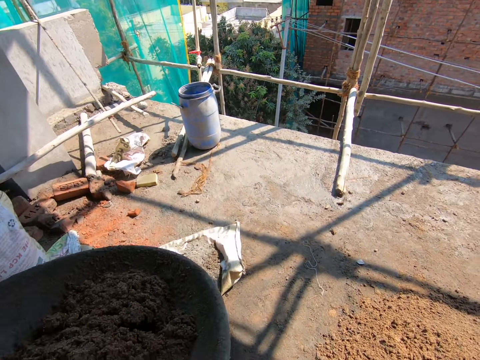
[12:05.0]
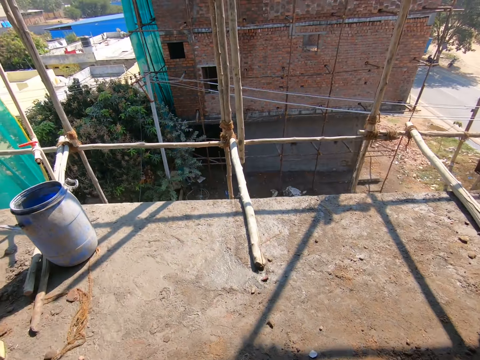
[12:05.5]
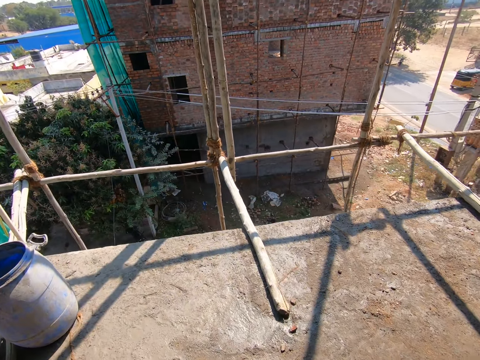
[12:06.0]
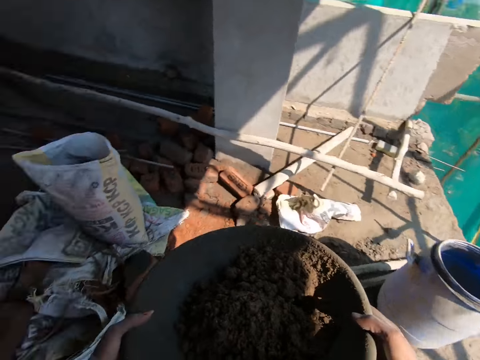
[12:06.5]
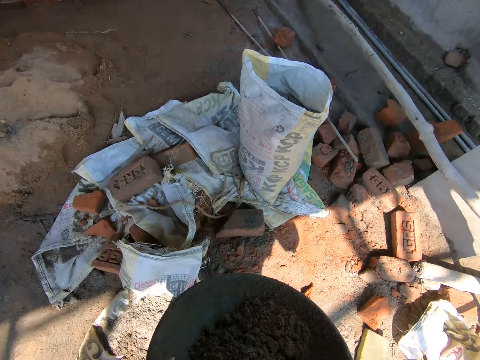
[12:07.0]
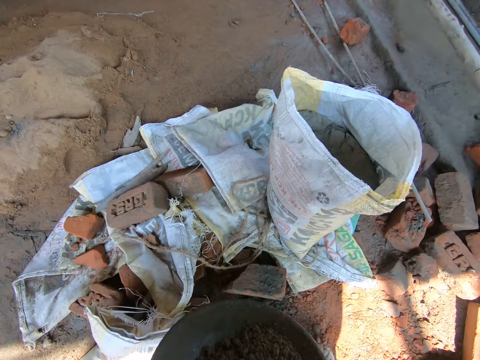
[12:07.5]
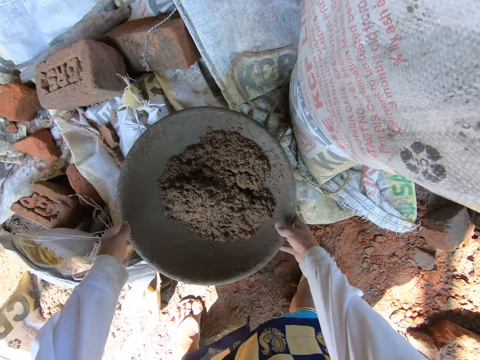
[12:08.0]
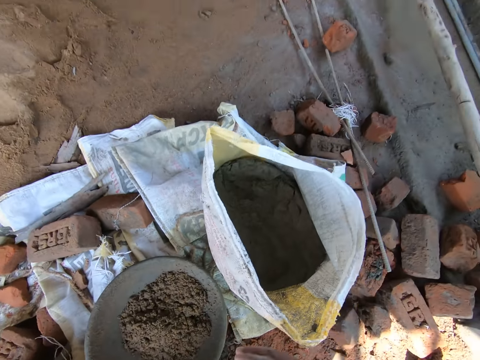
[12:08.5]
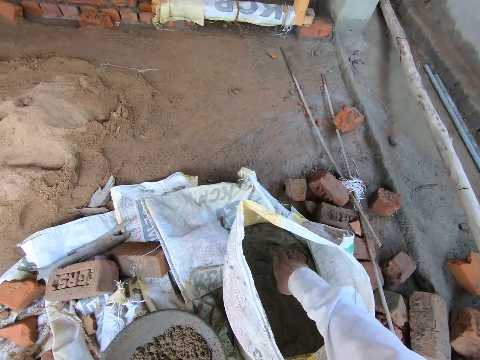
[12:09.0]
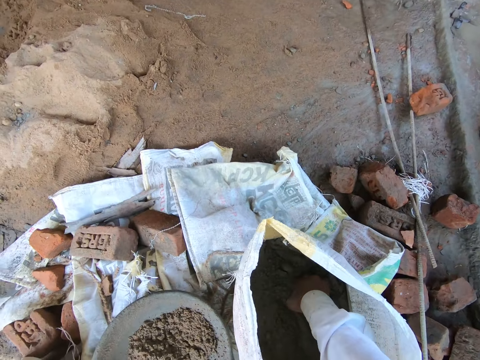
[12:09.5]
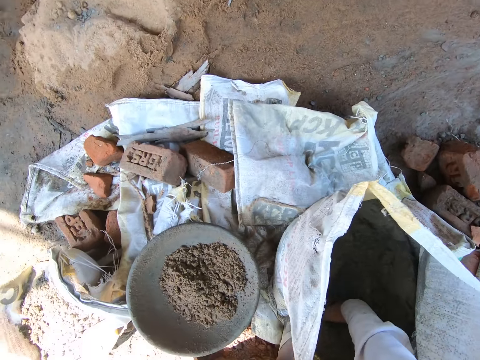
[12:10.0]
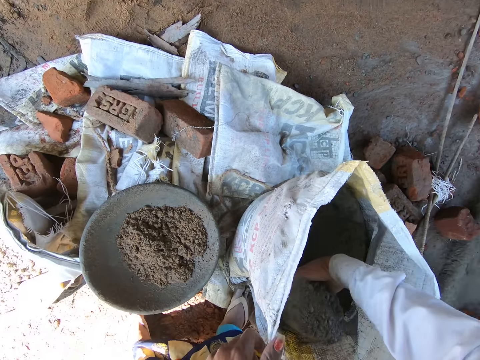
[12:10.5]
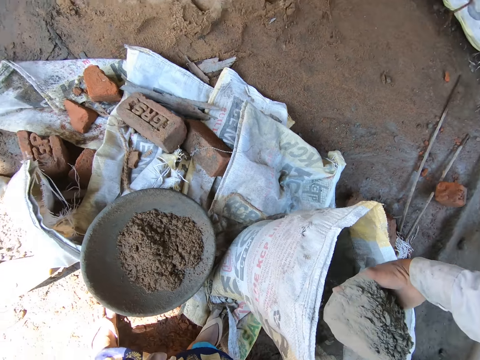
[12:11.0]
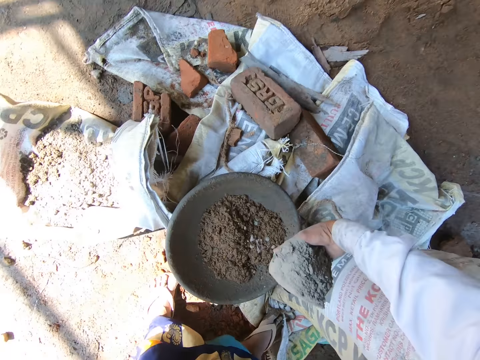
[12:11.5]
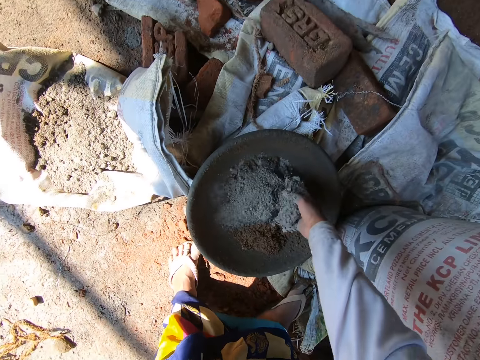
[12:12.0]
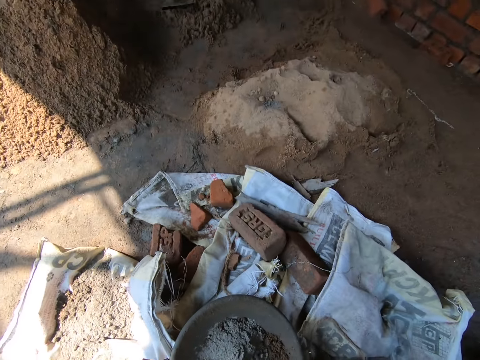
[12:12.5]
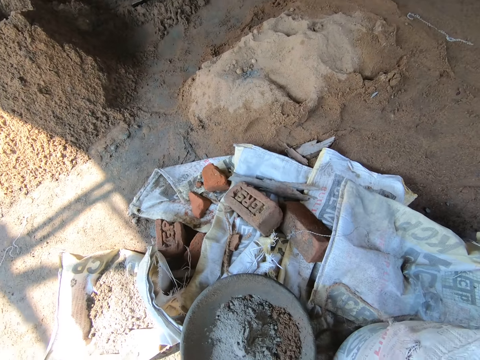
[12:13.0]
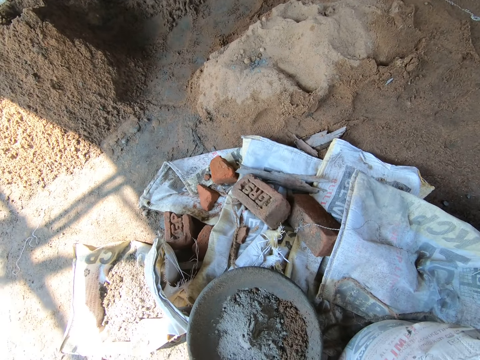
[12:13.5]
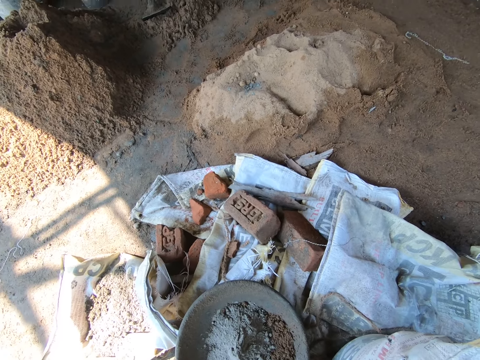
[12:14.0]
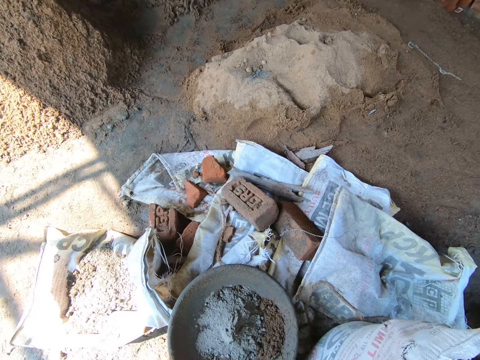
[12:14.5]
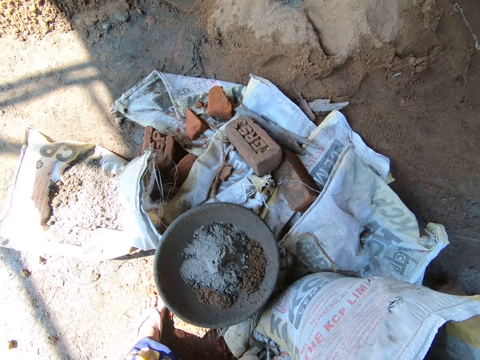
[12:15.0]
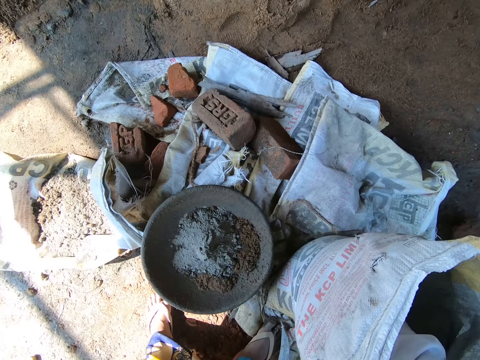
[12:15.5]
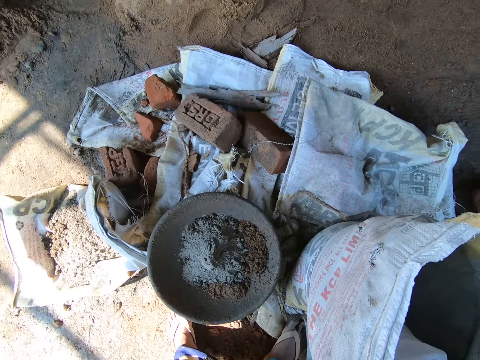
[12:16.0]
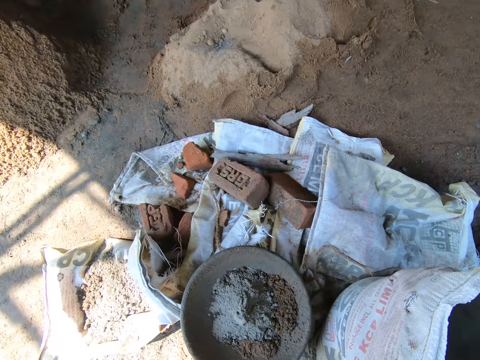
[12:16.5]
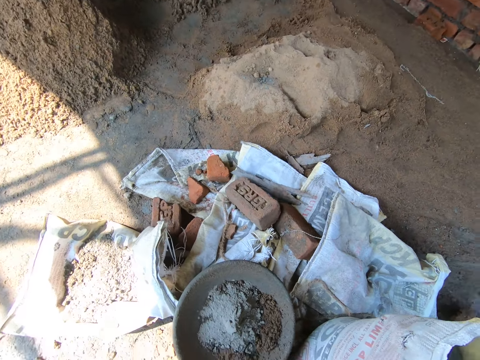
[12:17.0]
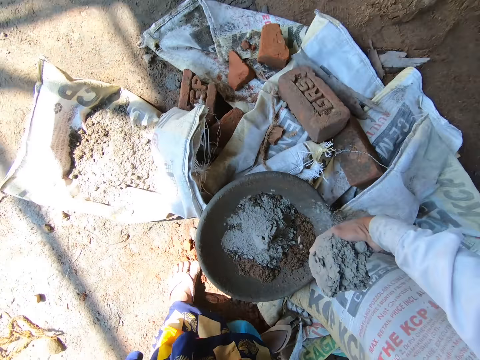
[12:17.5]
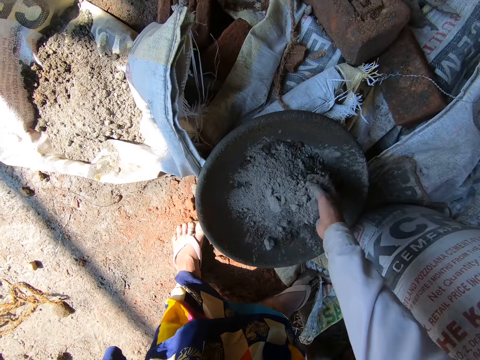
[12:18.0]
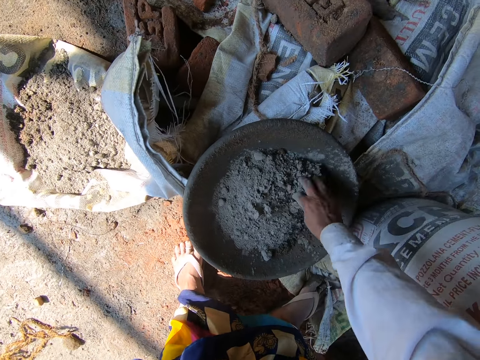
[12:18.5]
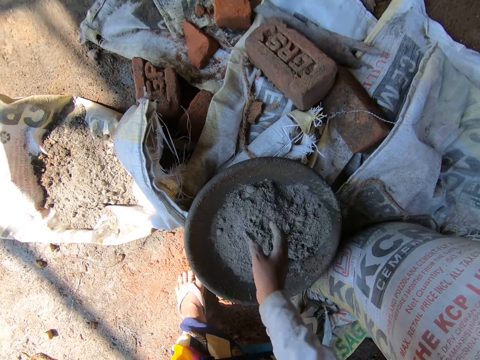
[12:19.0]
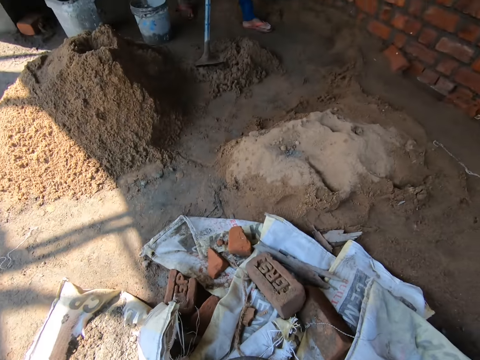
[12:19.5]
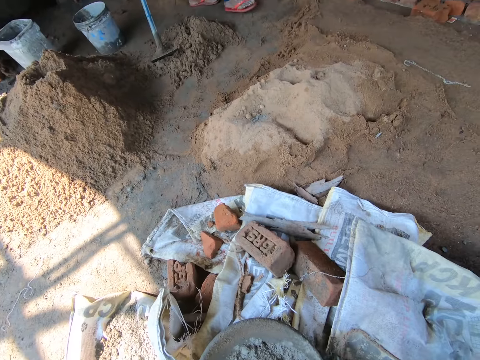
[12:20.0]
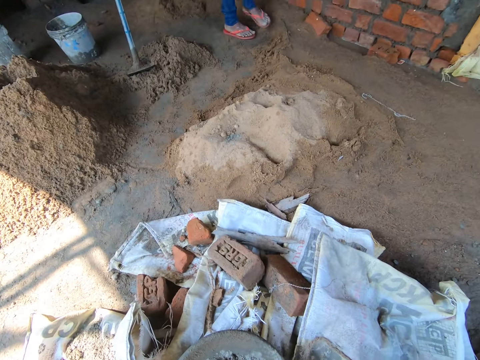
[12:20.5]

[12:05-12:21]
The camera wearer walks around. She places the bowl or basin onto the ground. She scoops cement from a sack into the bowl on the ground with her right hand. She takes the cement. She puts the cement in the basin.

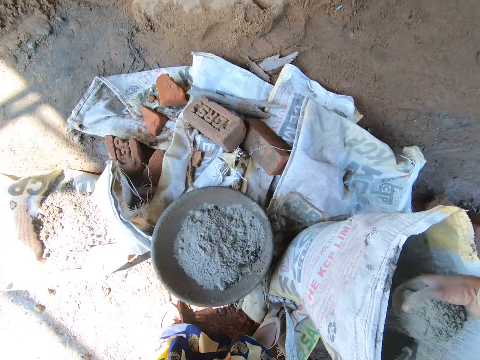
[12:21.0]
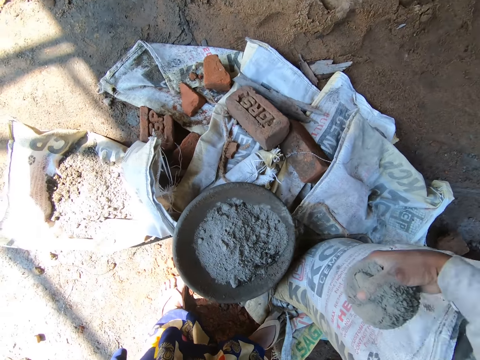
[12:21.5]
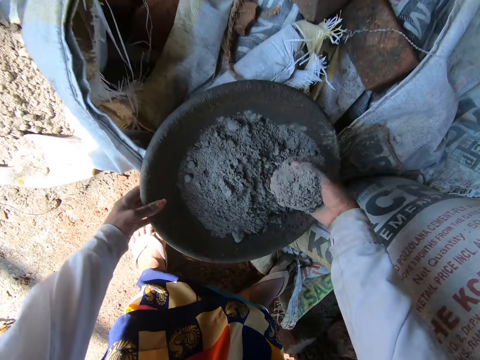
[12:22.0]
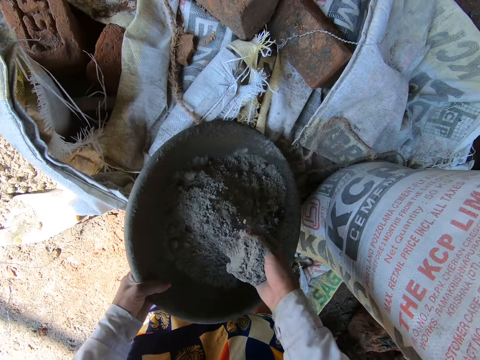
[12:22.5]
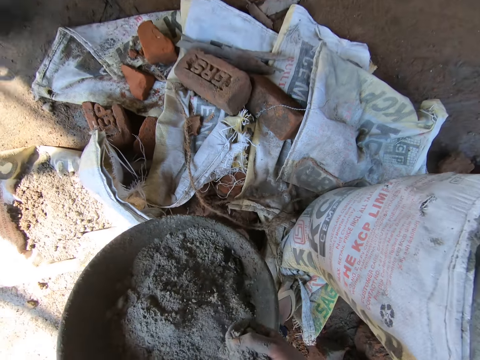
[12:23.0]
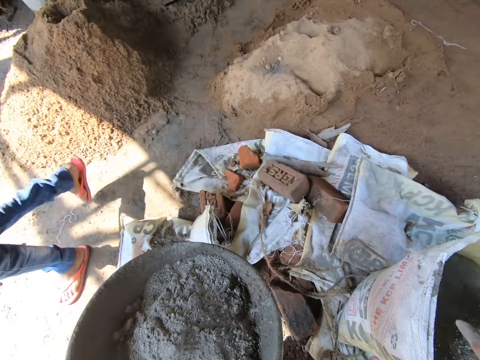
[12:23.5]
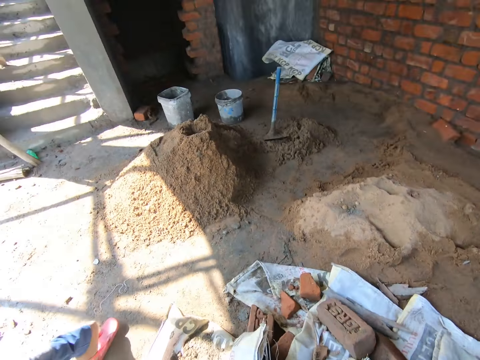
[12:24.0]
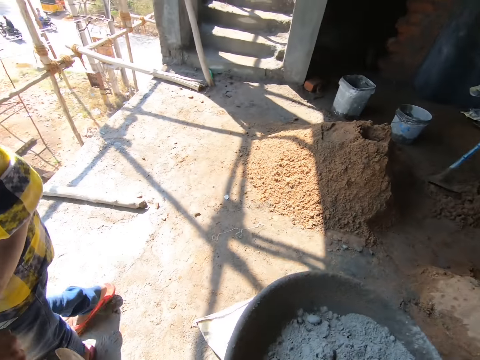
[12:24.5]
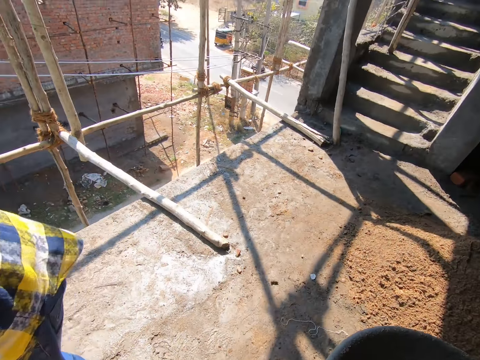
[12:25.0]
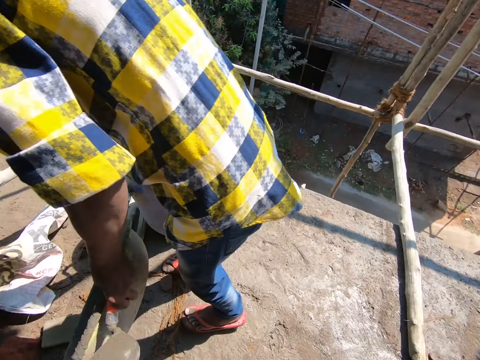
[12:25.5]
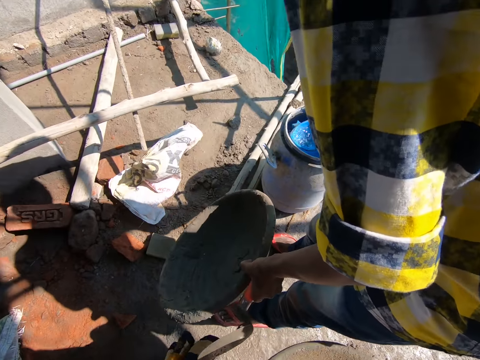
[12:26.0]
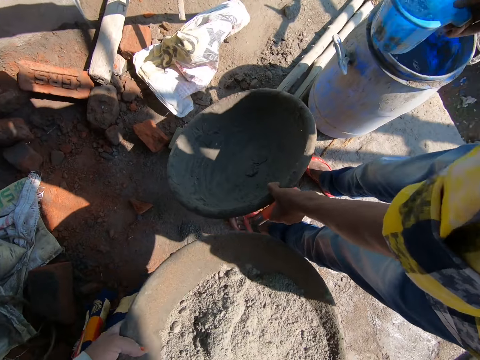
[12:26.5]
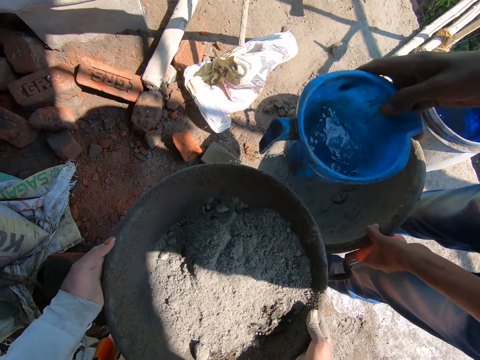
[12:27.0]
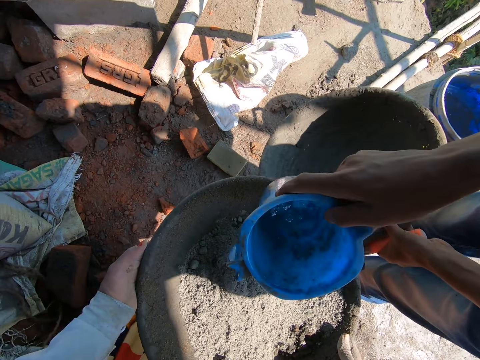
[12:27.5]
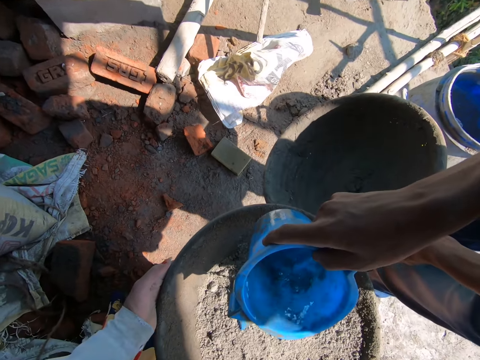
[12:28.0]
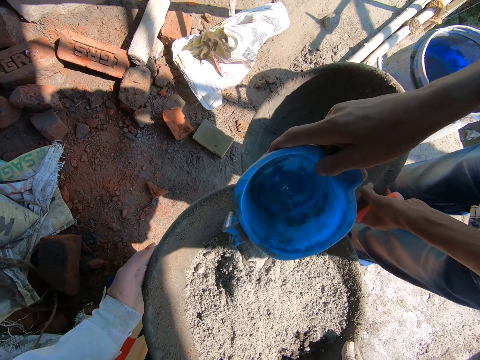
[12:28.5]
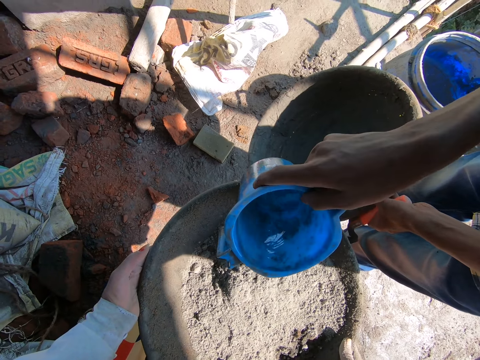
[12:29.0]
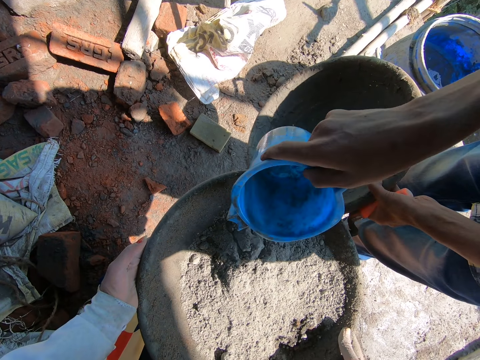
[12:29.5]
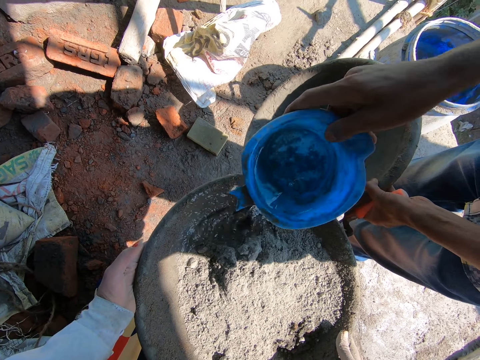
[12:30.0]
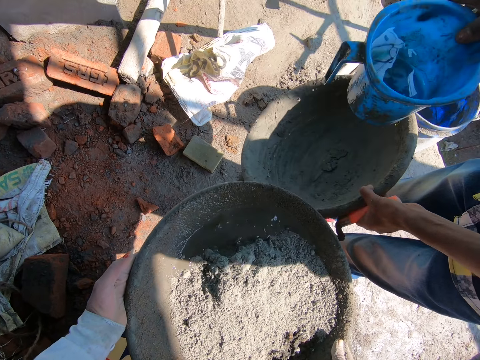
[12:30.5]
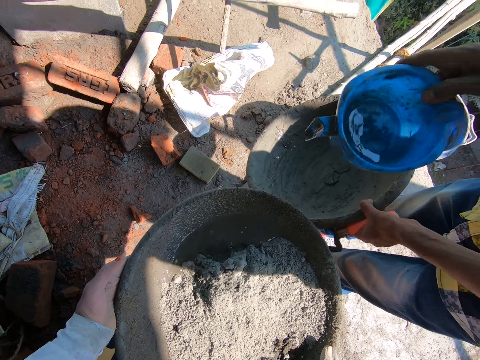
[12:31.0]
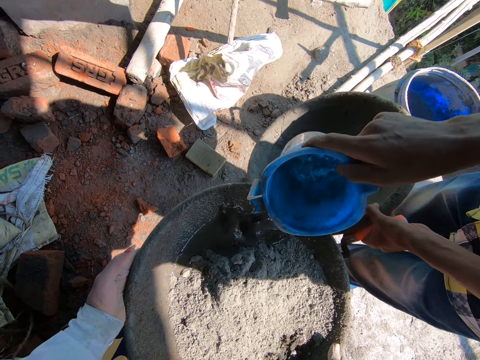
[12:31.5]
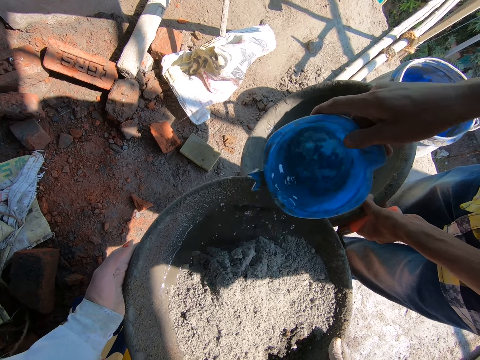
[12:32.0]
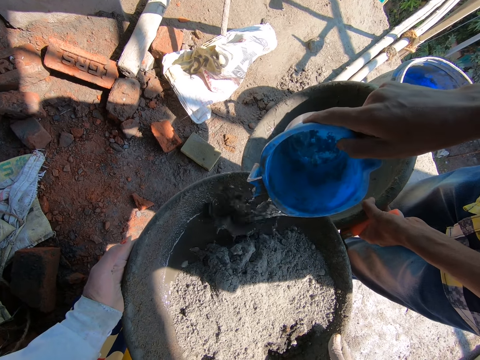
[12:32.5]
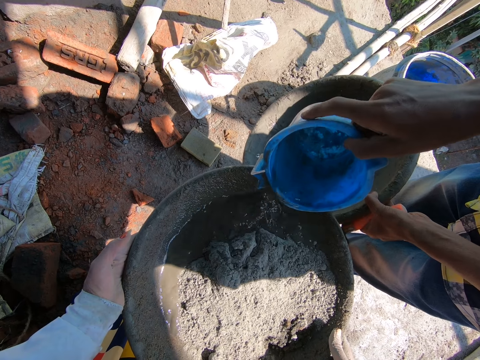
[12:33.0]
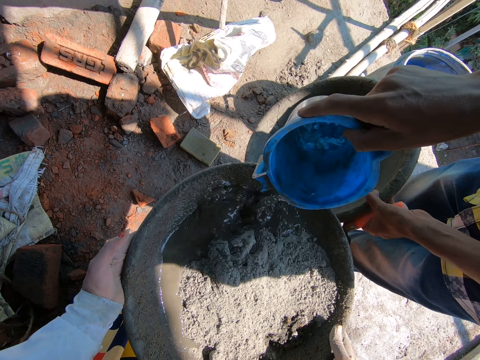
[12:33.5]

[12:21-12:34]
The camera wearer takes the cement. She picks the bowl or basin from the ground with her left hand. She puts the cement in the basin. She pours cement in the sack. She walks around. A man scoops water from a bucket with a cup in his right hand. The camera wearer interacts with the man. The man pours water from the cup into the bowl in the camera wearer's left hand.
